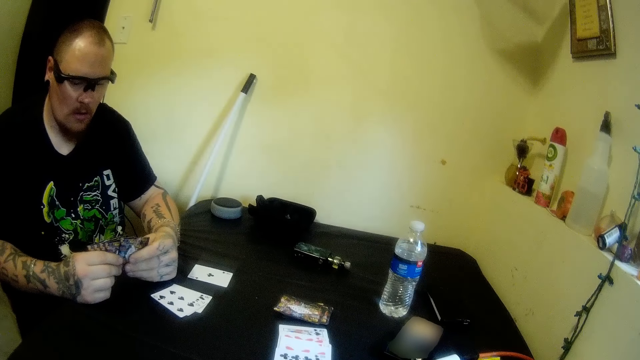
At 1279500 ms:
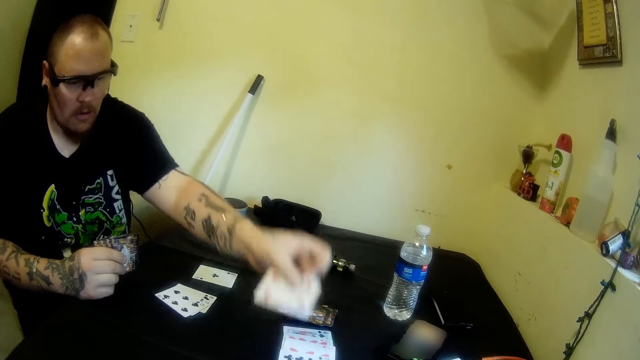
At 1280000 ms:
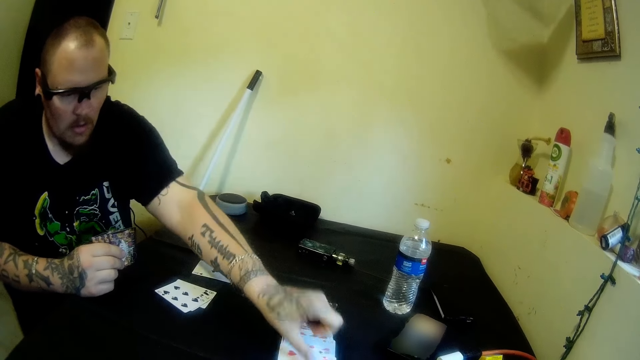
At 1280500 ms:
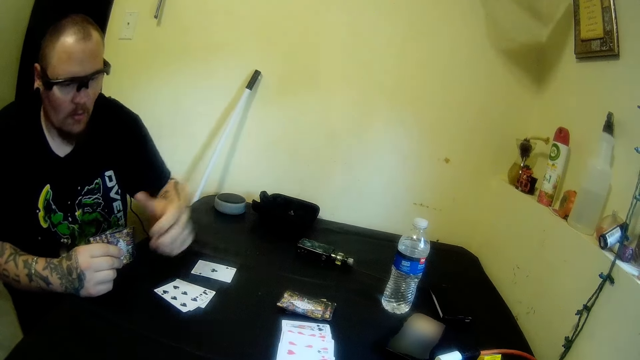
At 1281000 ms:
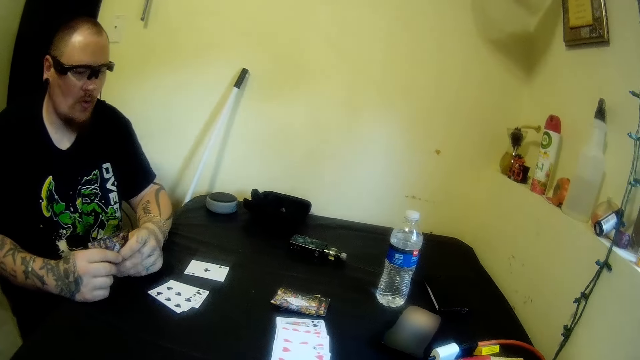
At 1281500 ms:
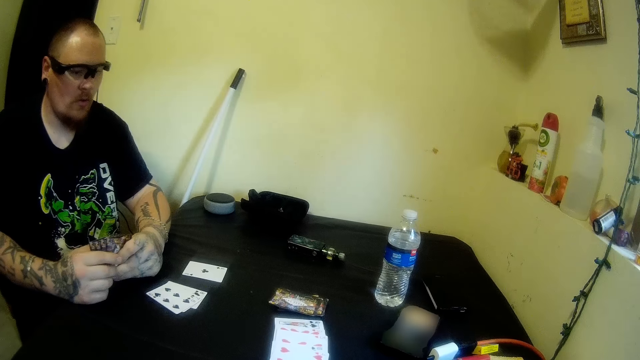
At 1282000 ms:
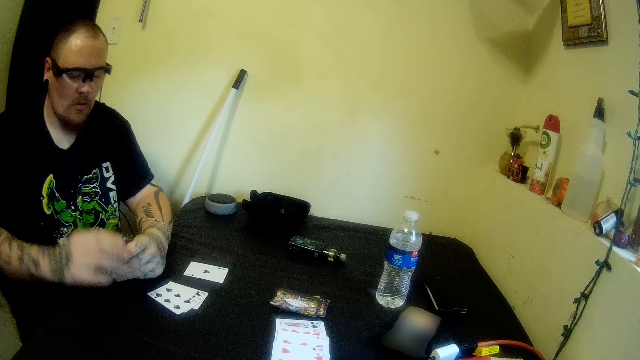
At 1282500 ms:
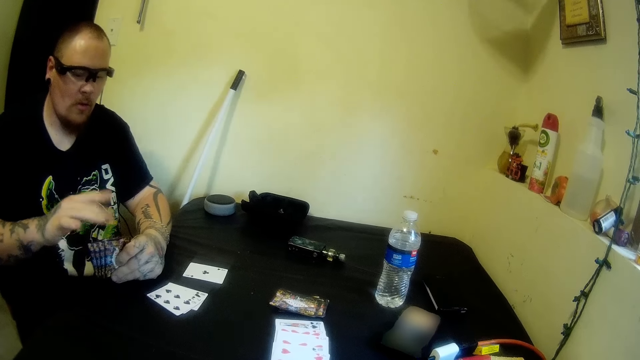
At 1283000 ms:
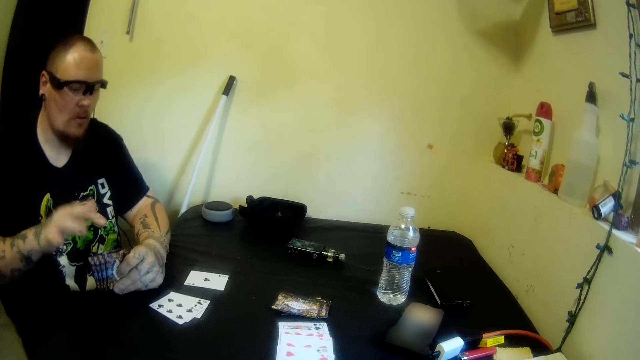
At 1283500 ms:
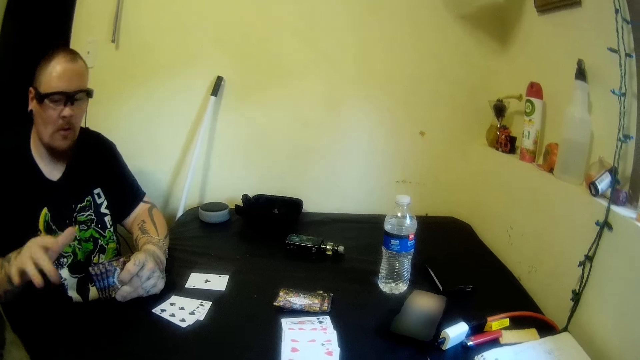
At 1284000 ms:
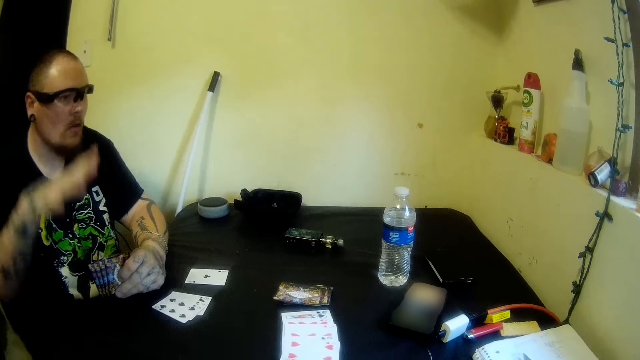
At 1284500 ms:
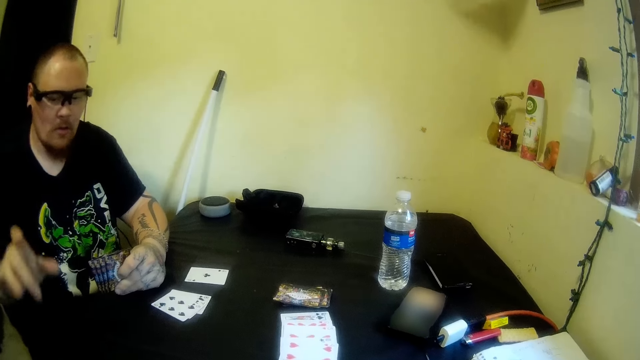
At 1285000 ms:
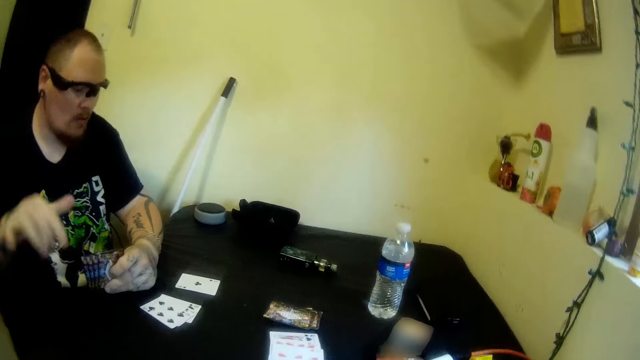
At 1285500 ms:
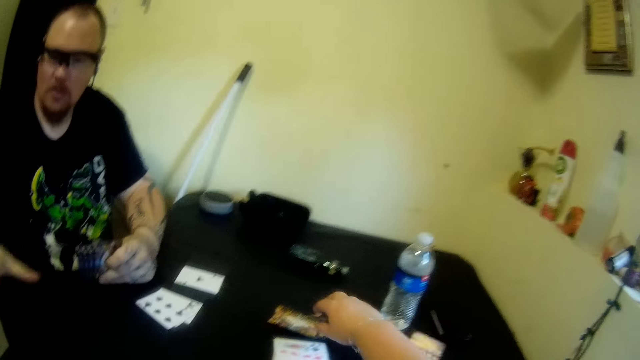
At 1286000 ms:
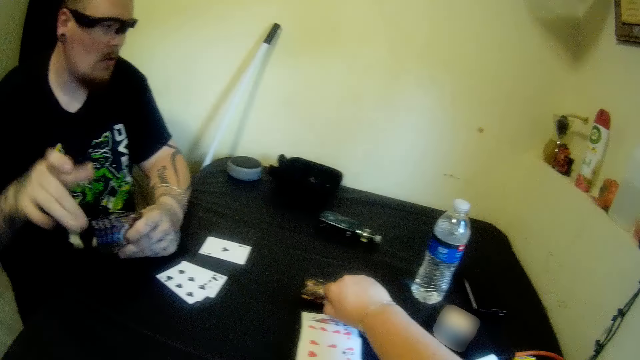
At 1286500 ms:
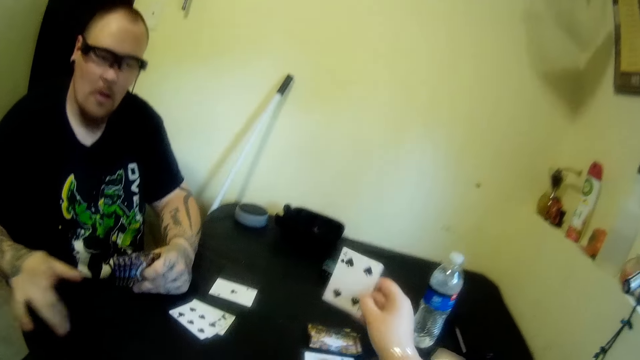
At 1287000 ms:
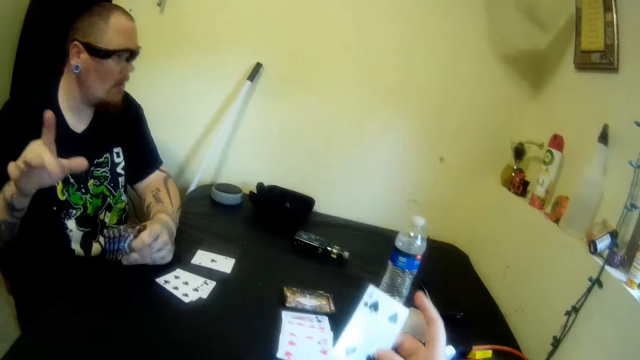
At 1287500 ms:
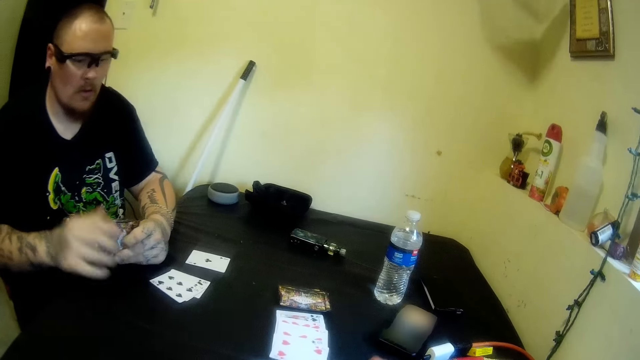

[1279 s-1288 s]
A man drops cards on the table with his left hand. The man shakes the hand. The camera wearer picks a card from the table with her right hand.

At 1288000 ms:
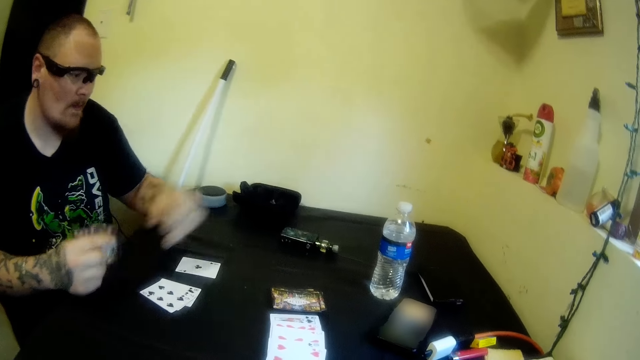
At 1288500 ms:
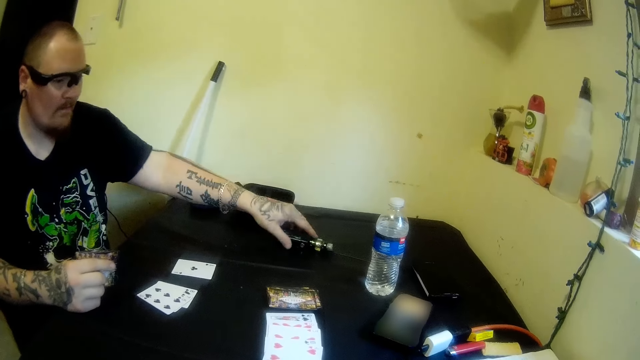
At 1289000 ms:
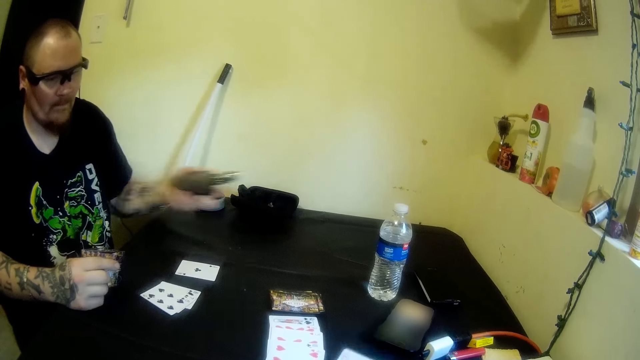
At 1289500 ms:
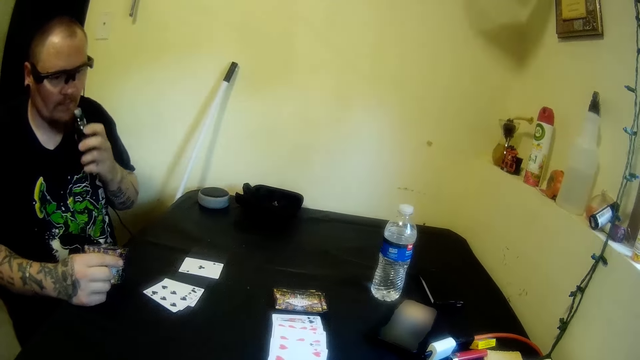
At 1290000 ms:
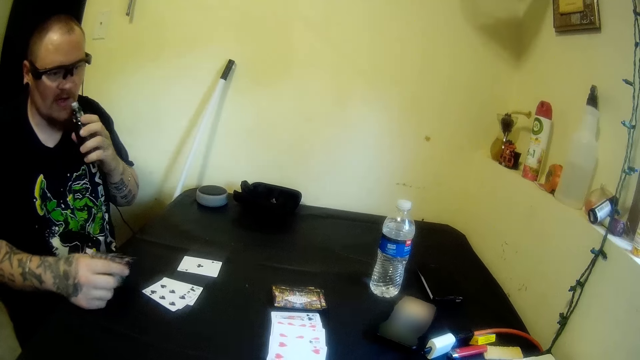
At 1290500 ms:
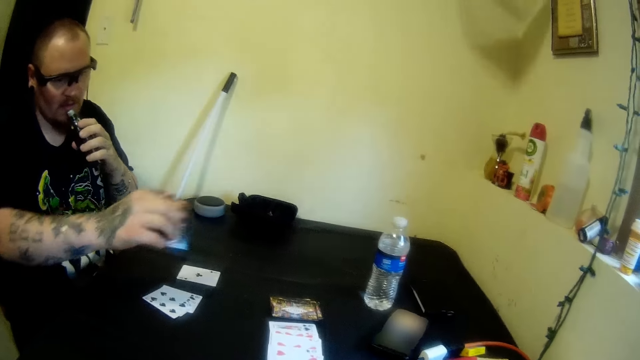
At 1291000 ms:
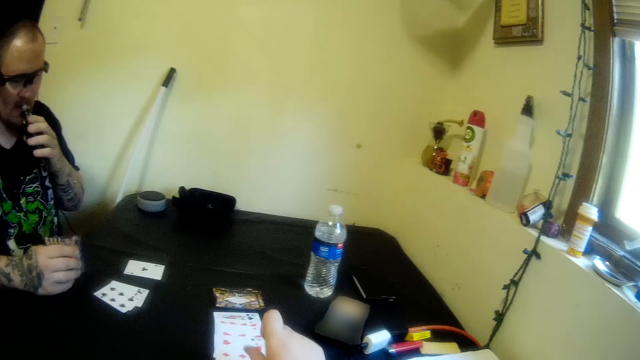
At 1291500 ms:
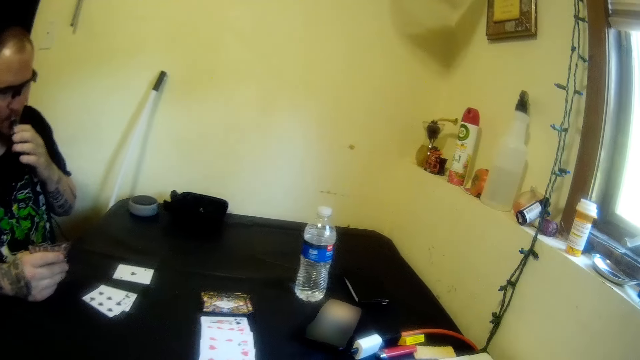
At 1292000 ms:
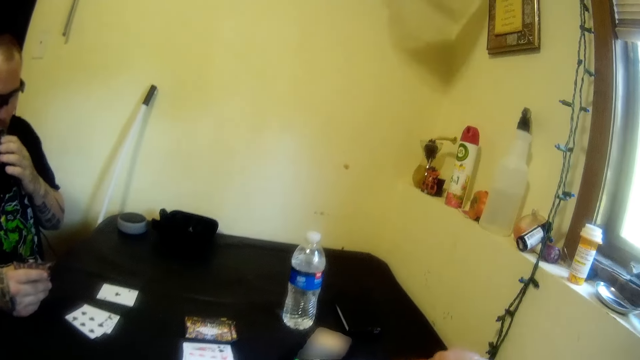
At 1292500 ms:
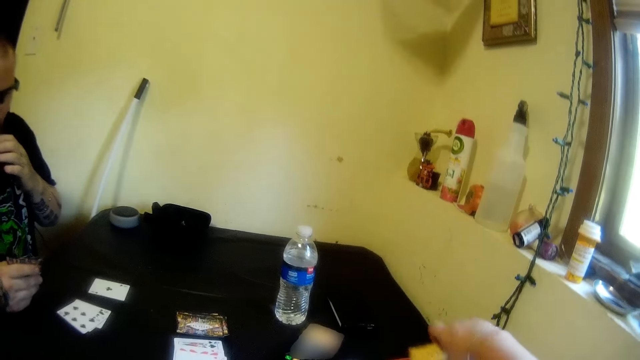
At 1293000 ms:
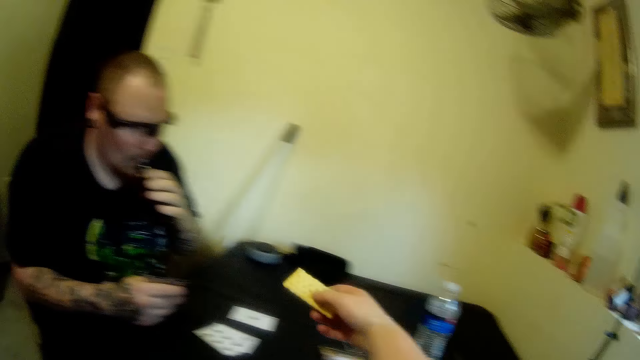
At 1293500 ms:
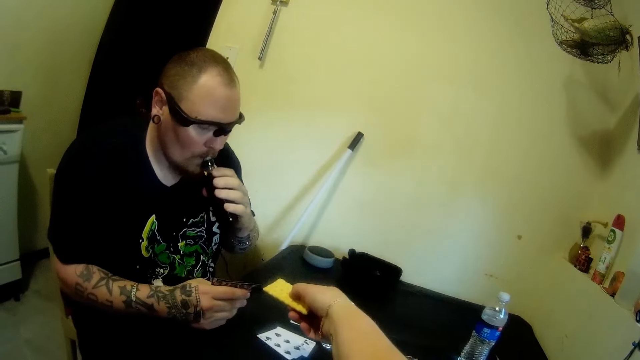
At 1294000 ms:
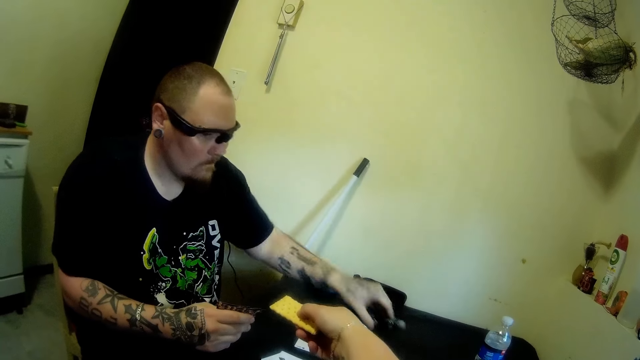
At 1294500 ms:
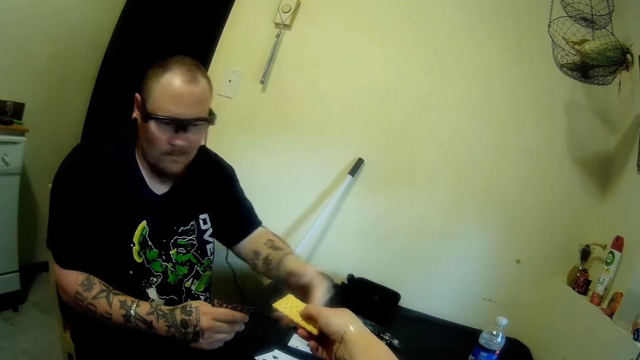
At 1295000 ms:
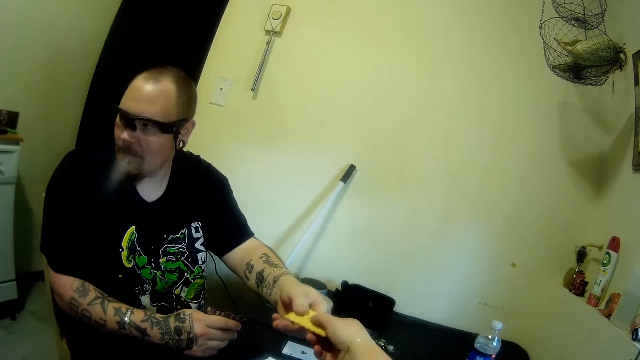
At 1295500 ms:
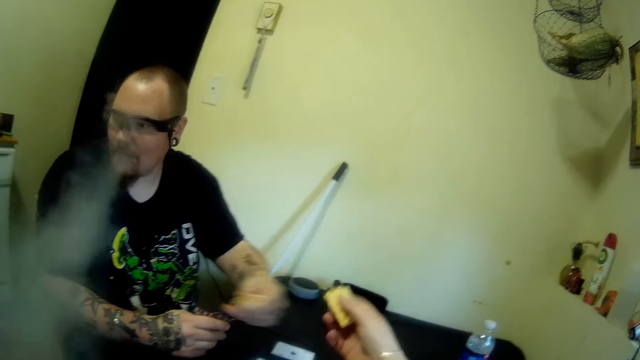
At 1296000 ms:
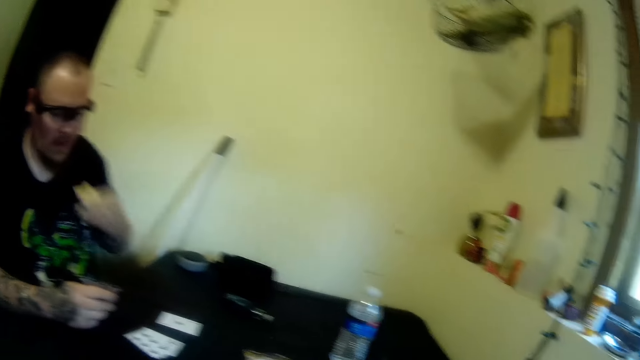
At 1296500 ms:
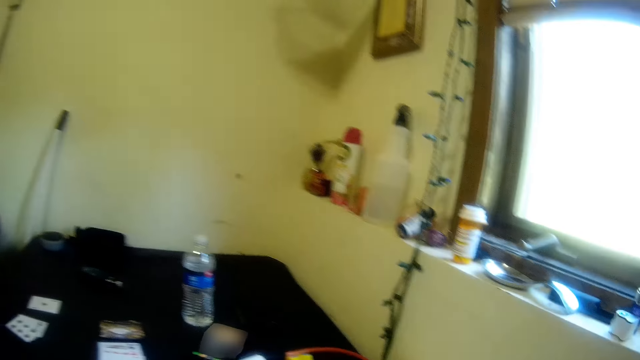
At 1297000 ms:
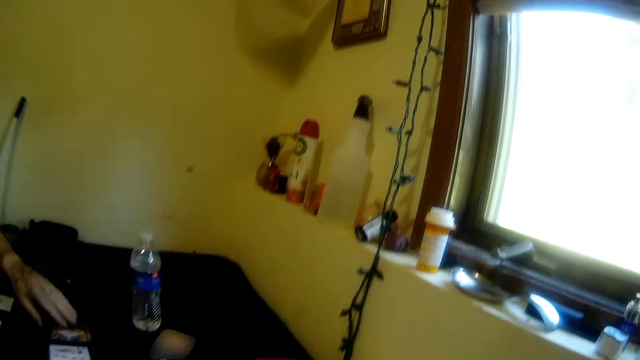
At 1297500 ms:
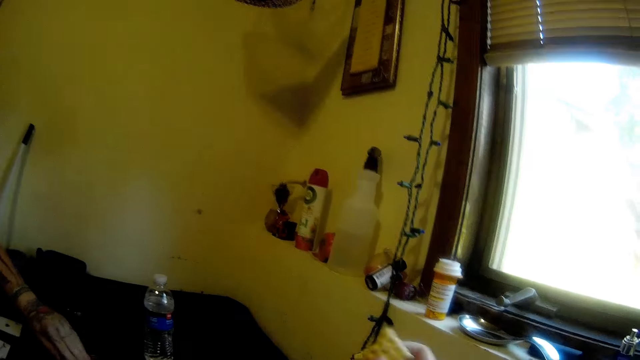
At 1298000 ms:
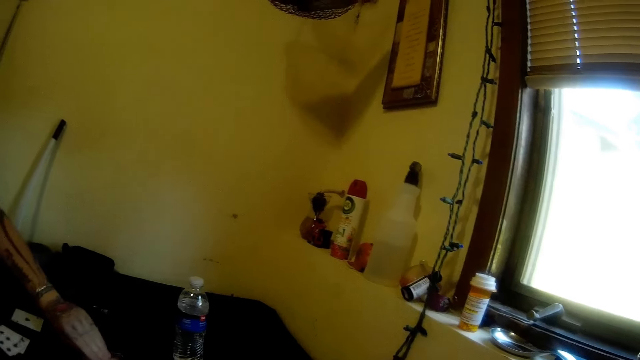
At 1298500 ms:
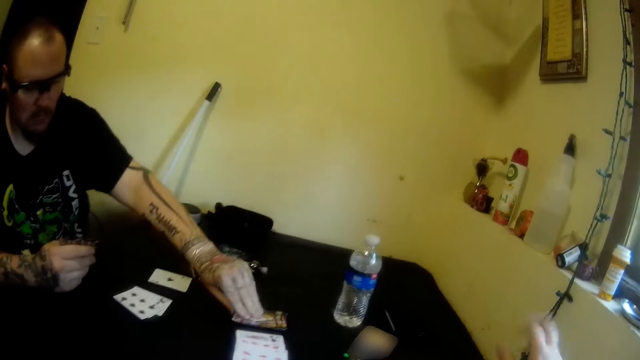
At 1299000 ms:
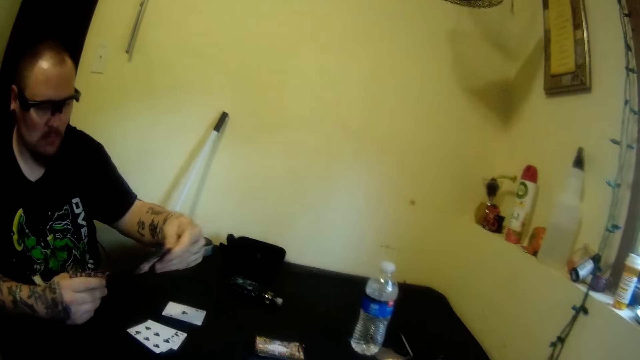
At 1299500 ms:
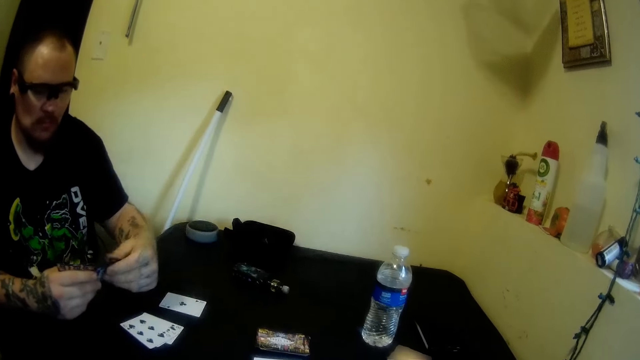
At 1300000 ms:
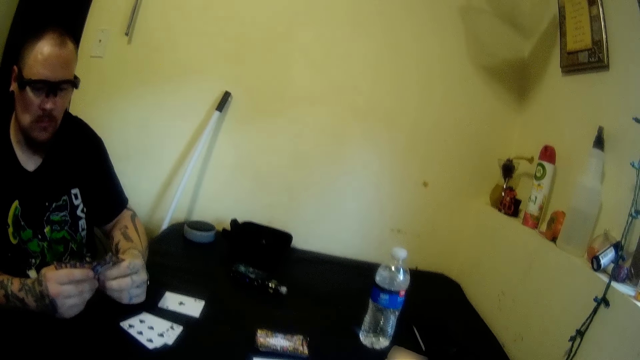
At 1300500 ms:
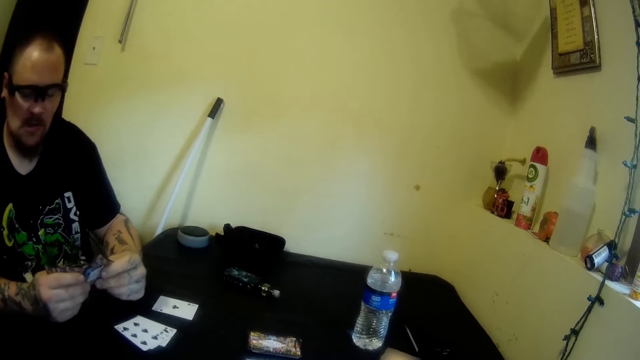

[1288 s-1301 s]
A man picks the tobacco from the table with his left hand. The camera wearer drops a card on the table with her right hand. The man smokes the tobacco. The camera wearer picks a wafer from the table with her right hand. She stretches the wafer towards the man. She cuts some of the wafer with the man. She hands something to the man. The man puts the wafer in his mouth with his left hand. He picks a card from the table with his left hand.
